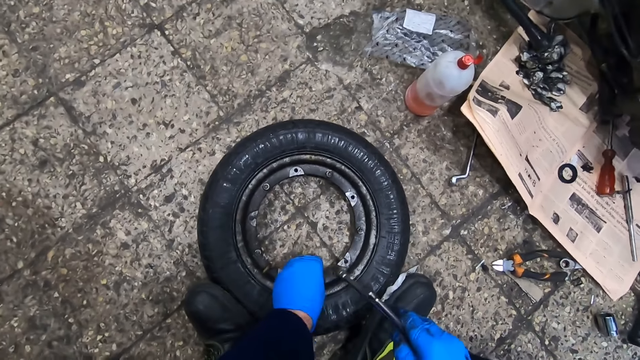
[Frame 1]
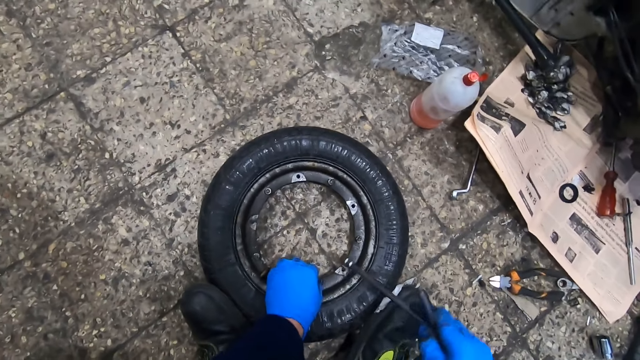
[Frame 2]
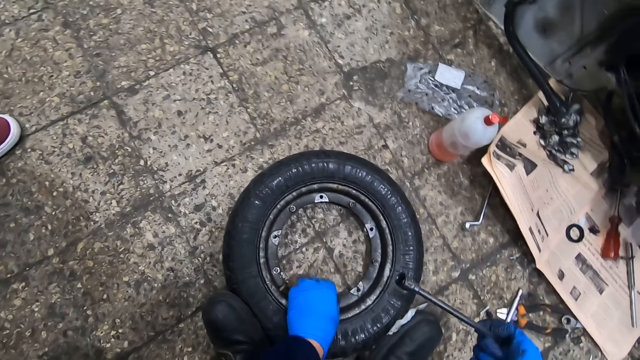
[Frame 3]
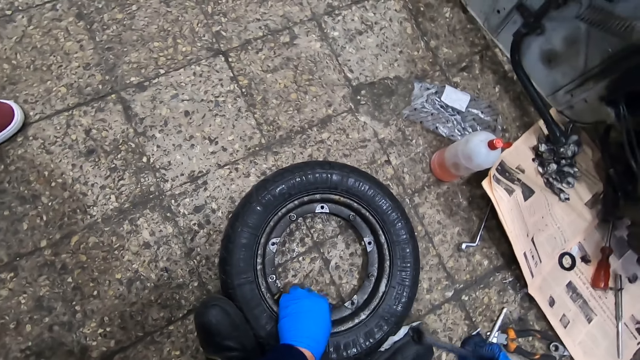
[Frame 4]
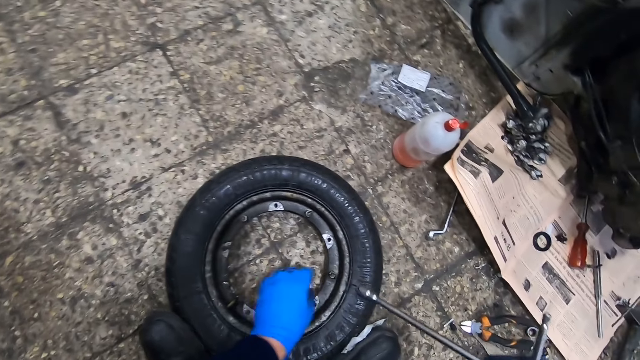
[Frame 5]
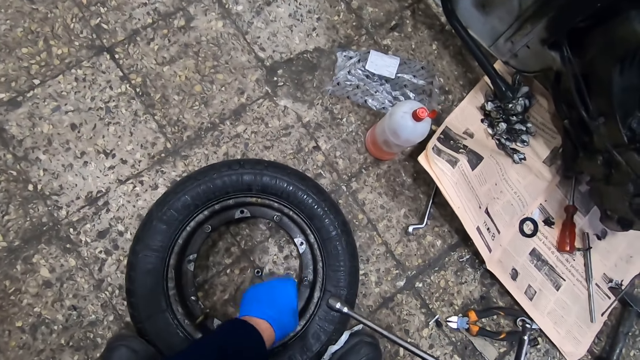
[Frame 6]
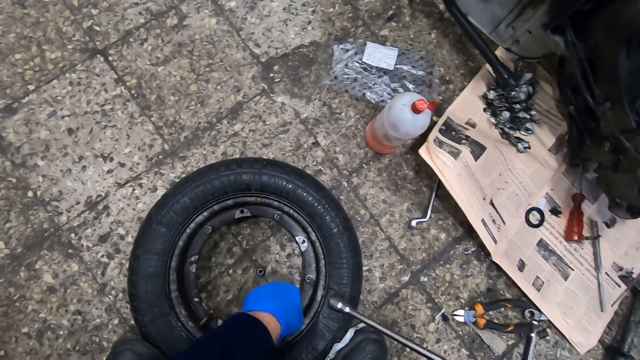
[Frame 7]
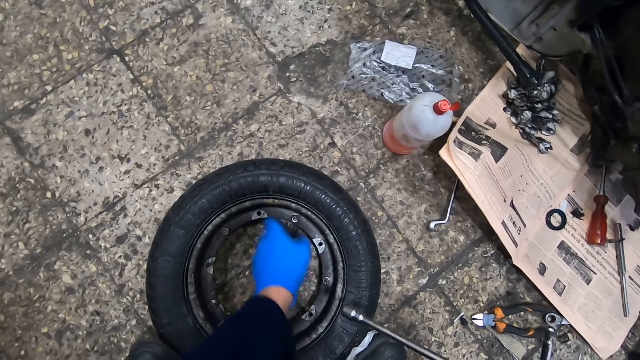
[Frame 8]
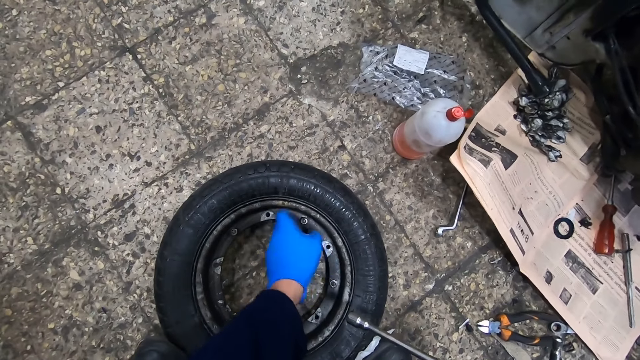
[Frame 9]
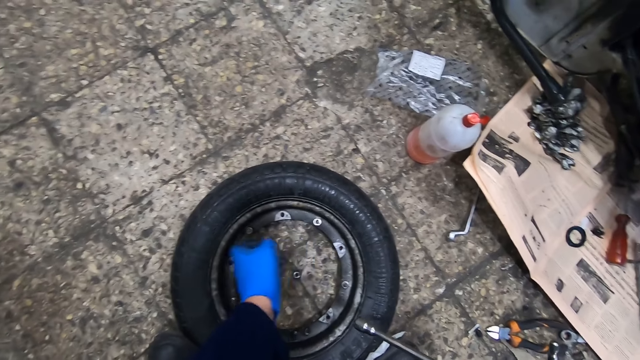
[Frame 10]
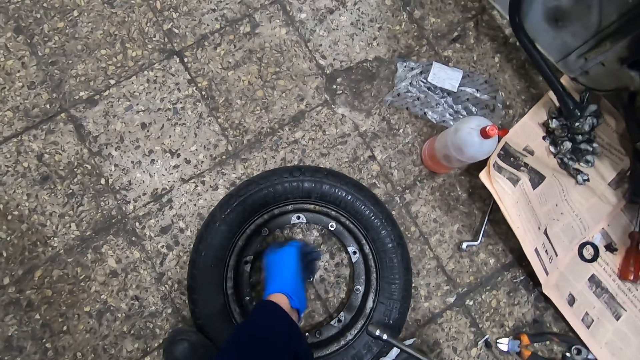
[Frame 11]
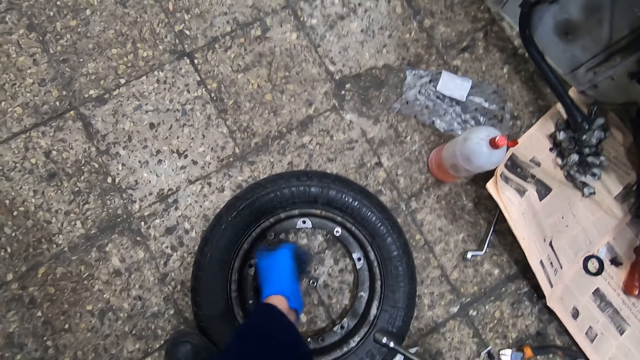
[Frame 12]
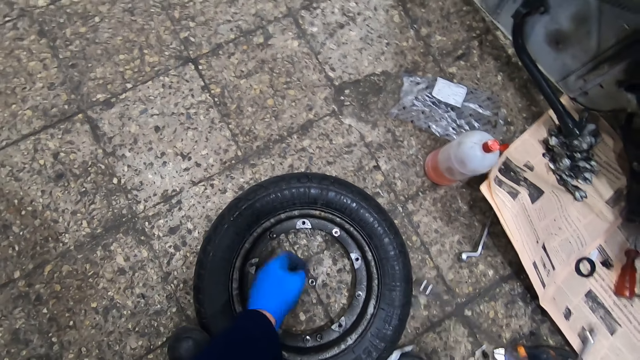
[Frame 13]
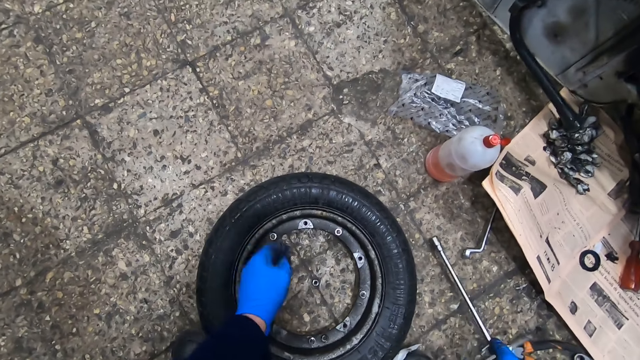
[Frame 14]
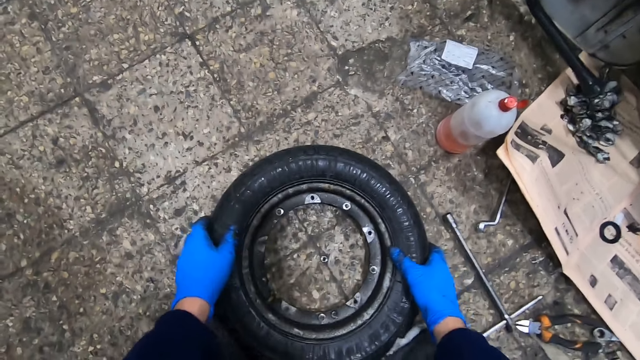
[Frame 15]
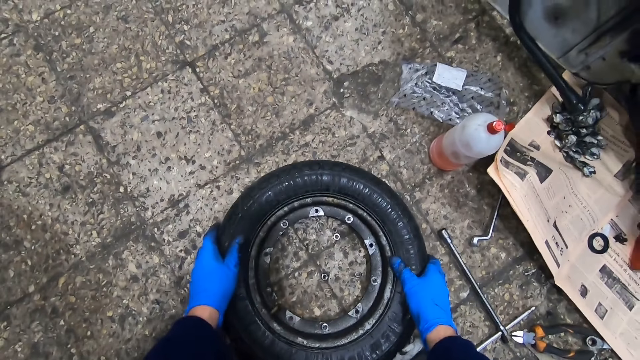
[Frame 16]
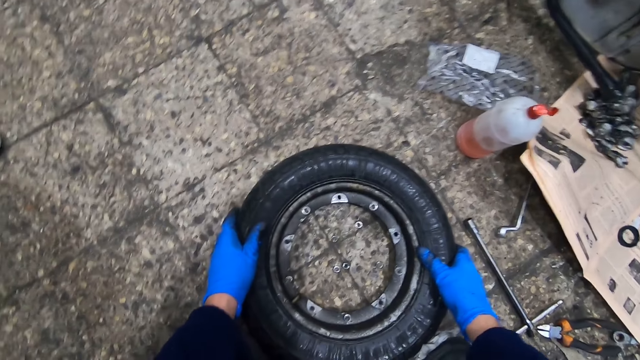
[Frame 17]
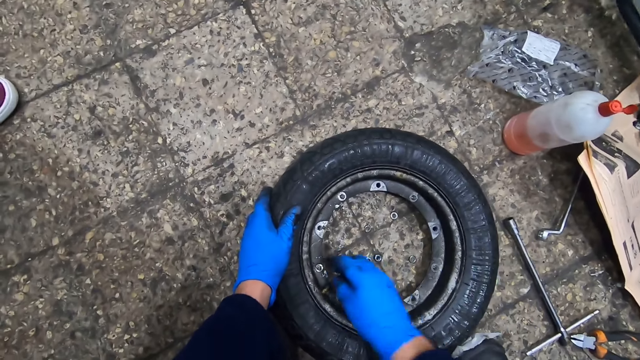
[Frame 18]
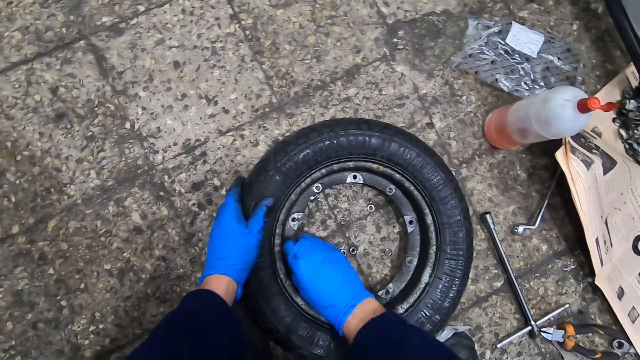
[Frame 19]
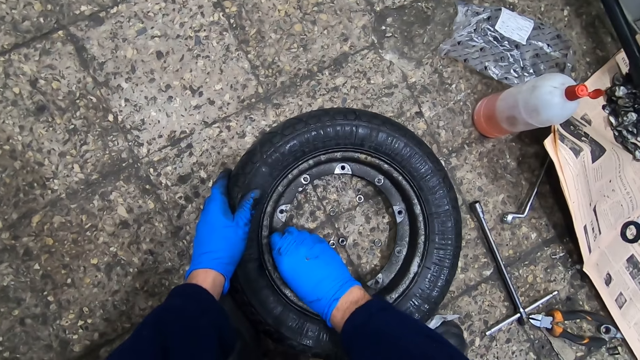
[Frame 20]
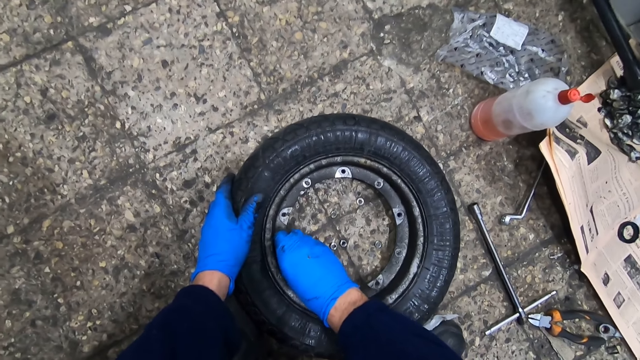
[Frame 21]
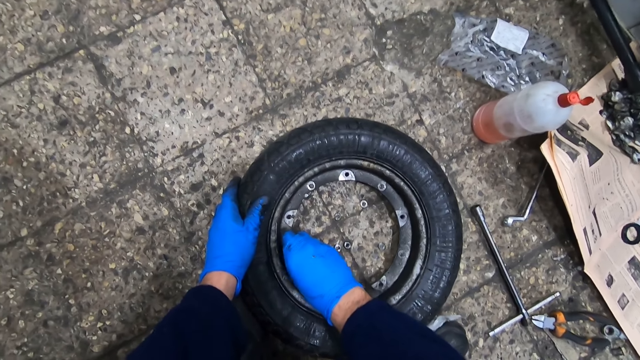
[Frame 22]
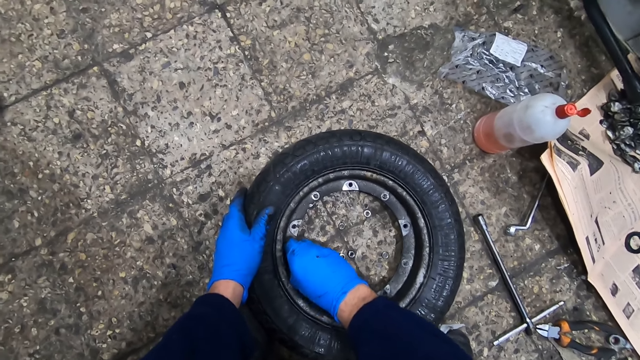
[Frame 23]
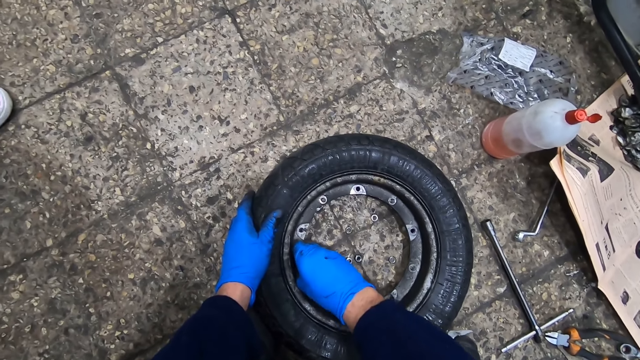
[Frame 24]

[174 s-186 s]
The camera wearer removes the bolts with a hand. He hits the tubular wrench on the tire rim. He shakes the tire with both hands. He removes a nut from the tire with his right hand.

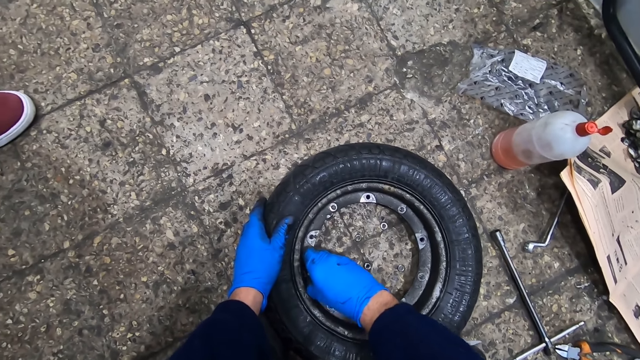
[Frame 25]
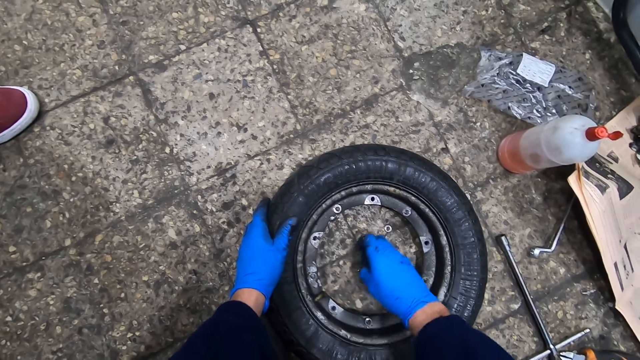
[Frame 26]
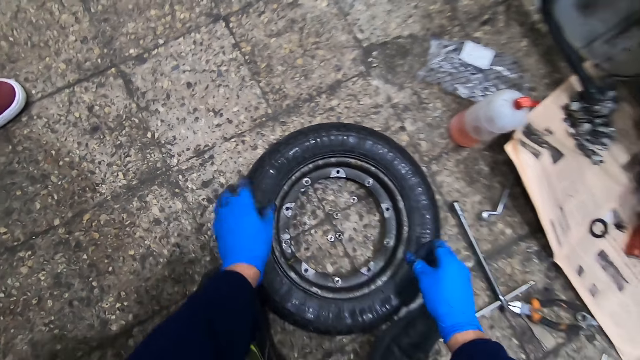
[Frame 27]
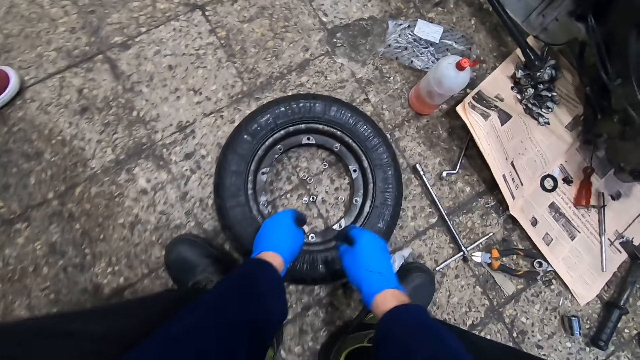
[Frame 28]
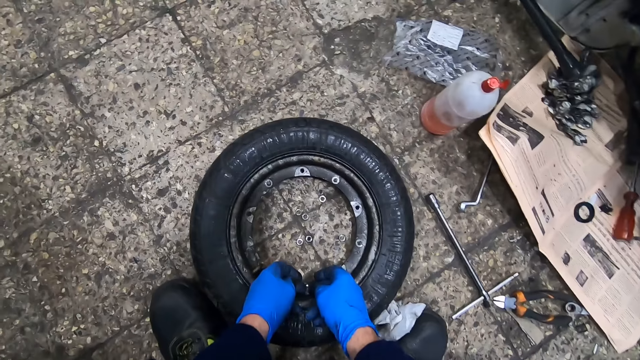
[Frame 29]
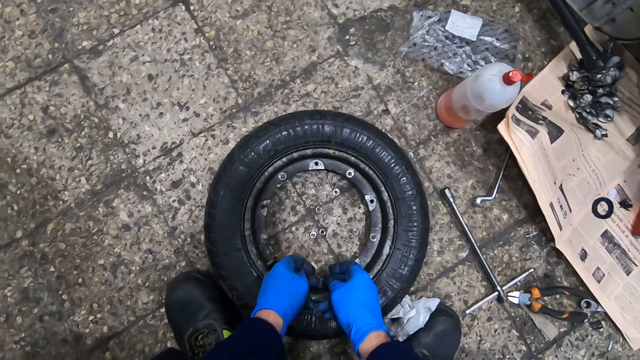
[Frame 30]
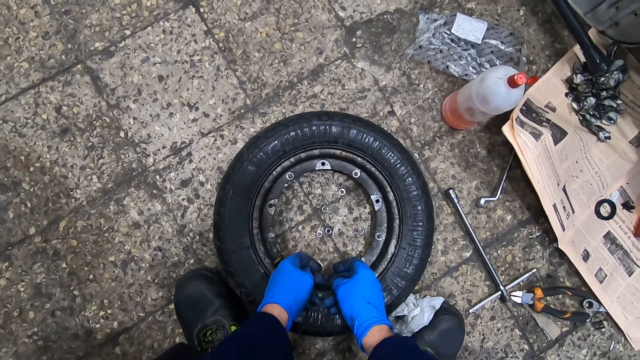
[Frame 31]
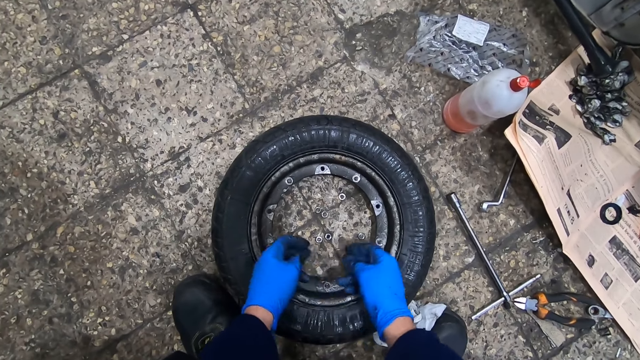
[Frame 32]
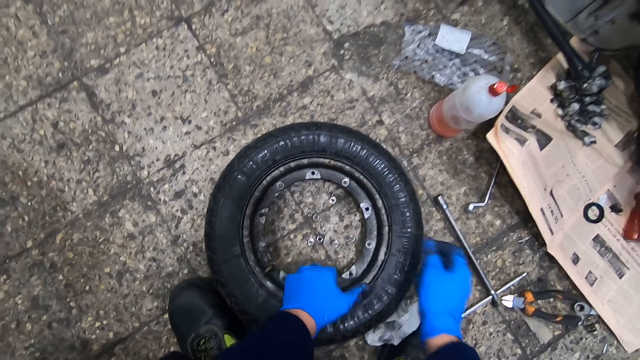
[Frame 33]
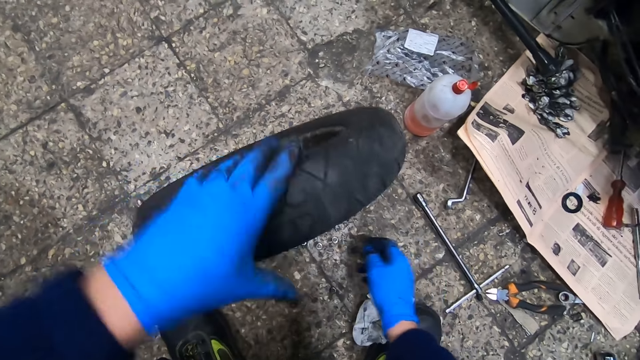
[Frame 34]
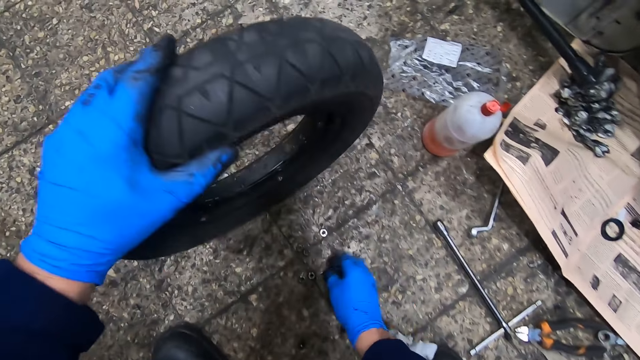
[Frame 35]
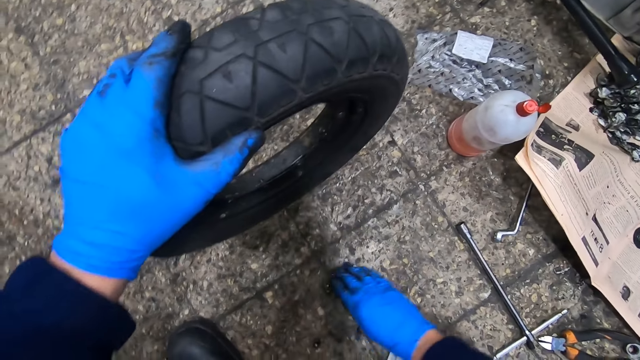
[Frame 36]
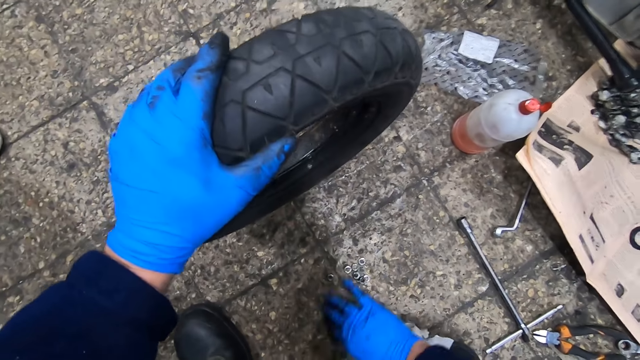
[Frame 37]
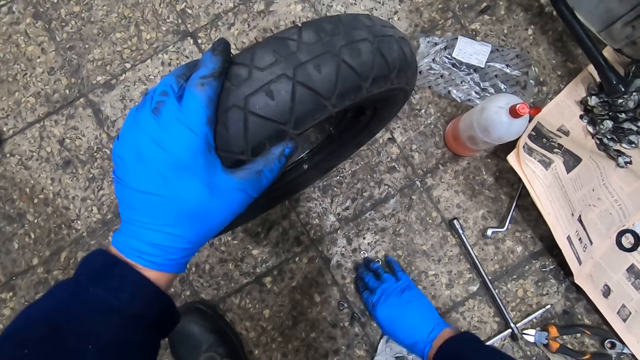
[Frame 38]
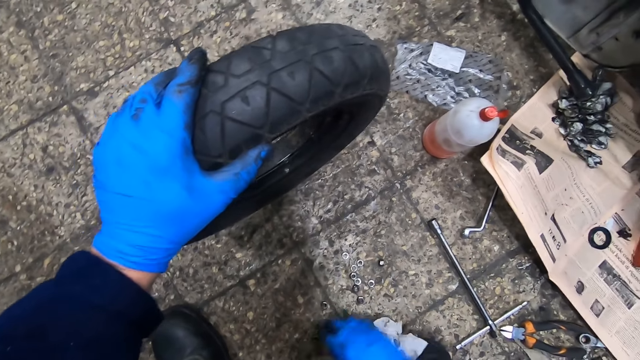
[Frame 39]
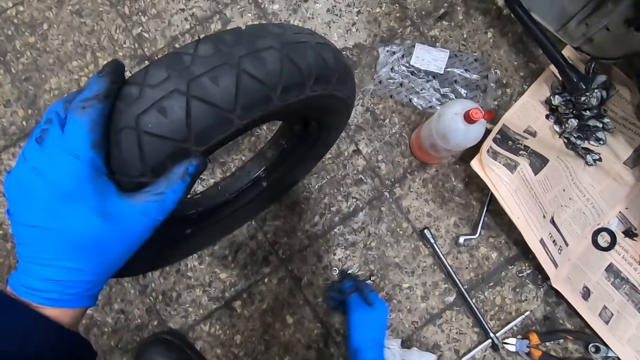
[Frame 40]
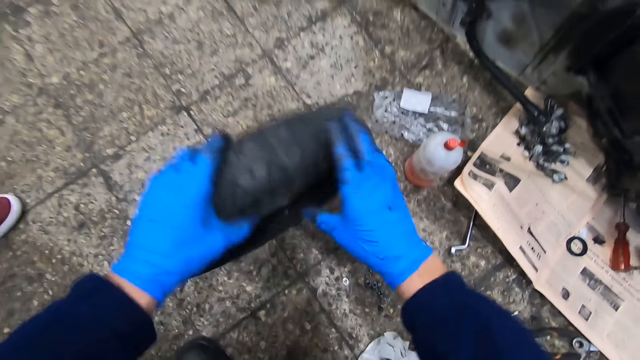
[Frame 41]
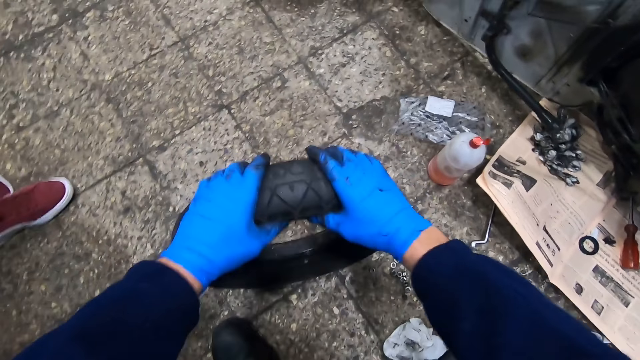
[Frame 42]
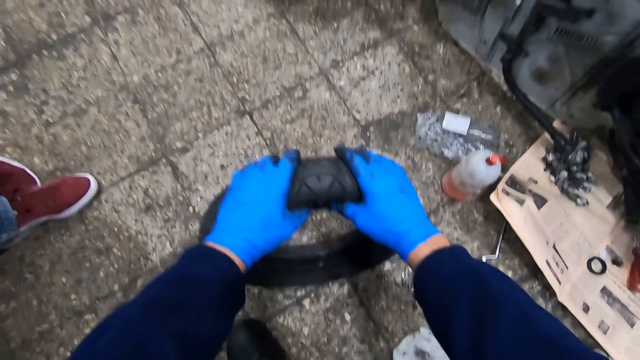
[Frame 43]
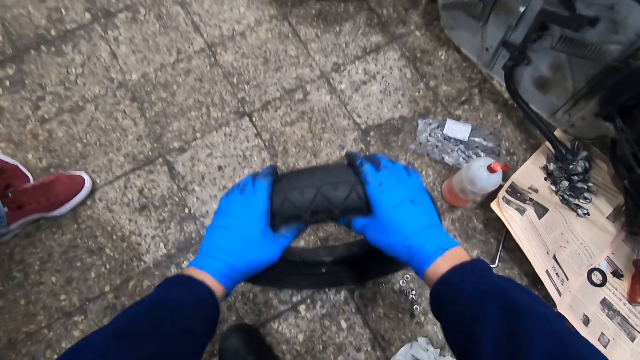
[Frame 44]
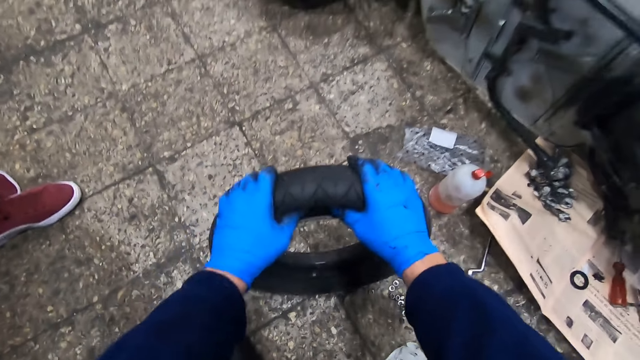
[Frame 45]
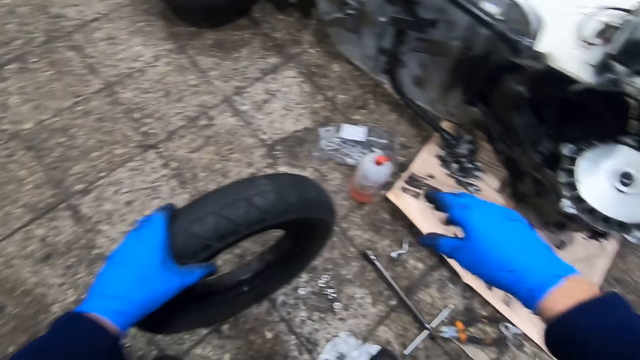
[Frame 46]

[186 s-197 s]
The camera wearer puts the bolt on the floor. He holds the valve. He removes another nut from the tire with both hands. He lifts the tire with his left hand. He gathers the nuts on the ground with his right hand. He presses the tire with both hands.
